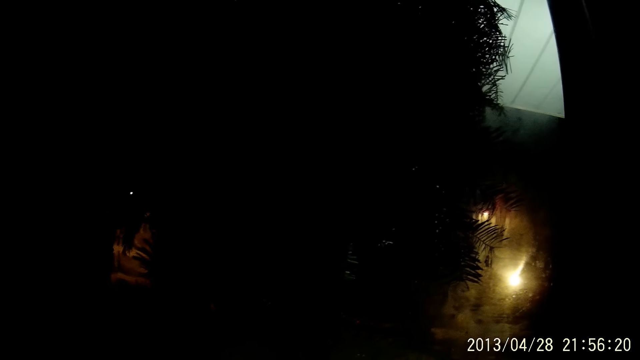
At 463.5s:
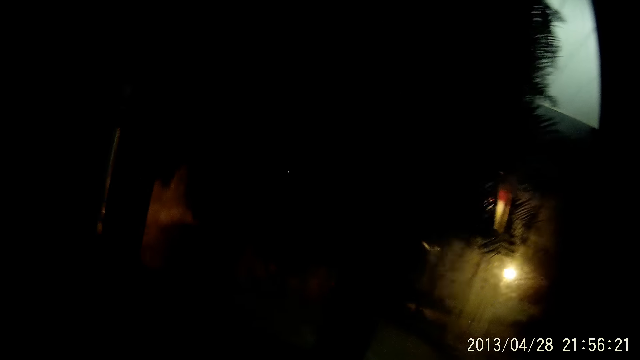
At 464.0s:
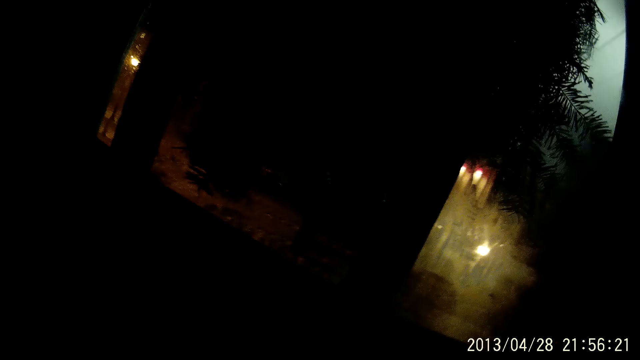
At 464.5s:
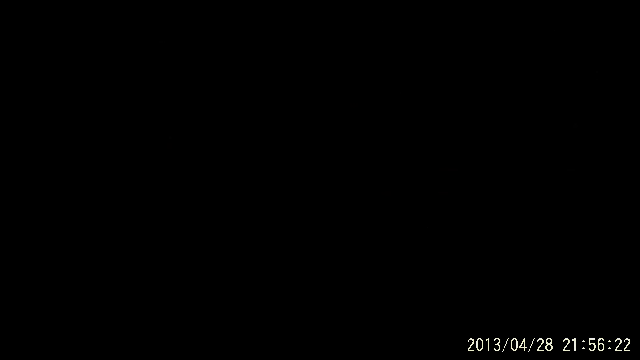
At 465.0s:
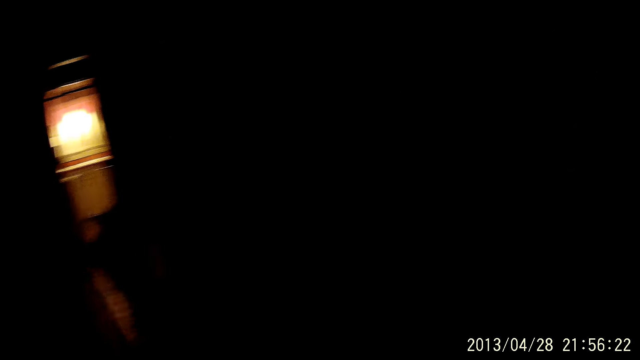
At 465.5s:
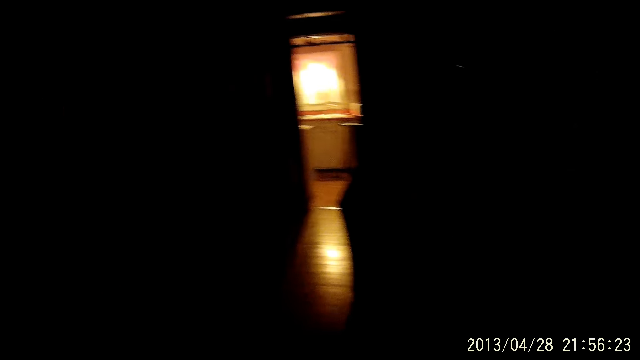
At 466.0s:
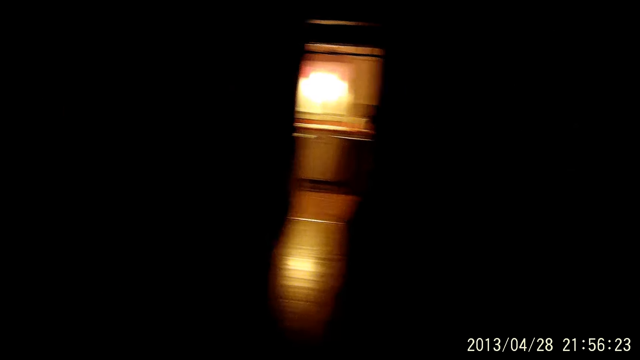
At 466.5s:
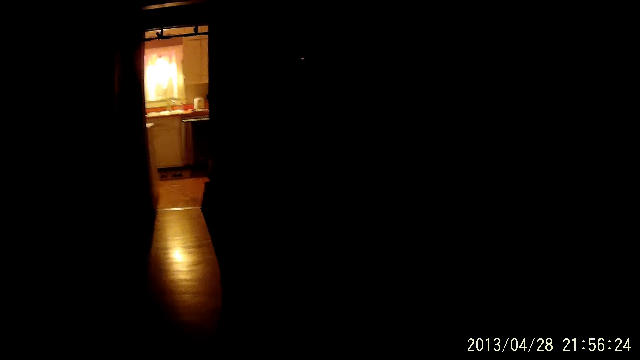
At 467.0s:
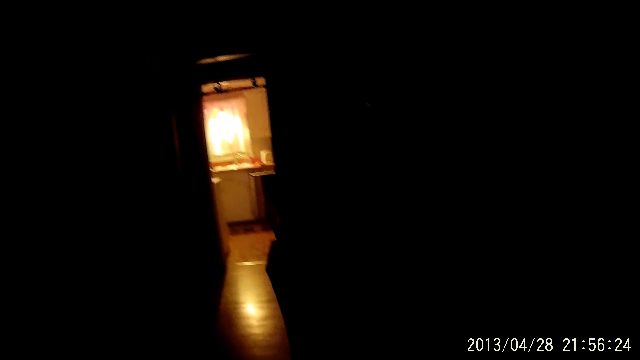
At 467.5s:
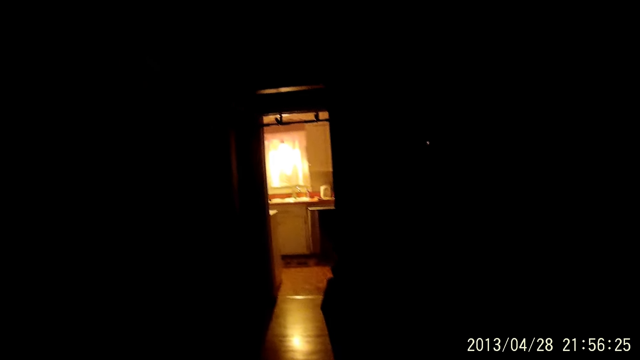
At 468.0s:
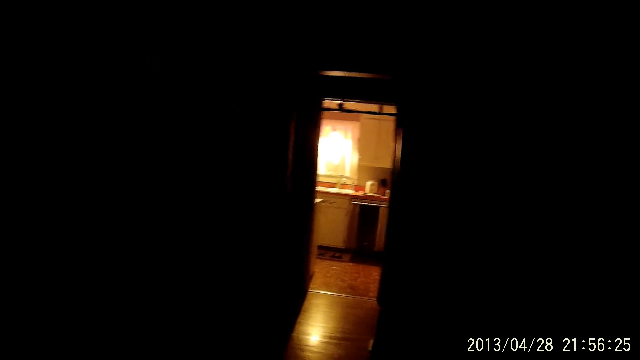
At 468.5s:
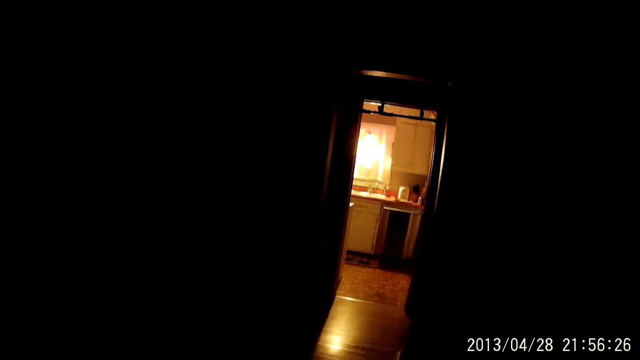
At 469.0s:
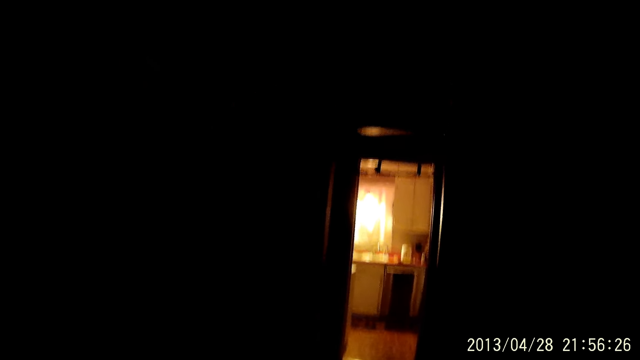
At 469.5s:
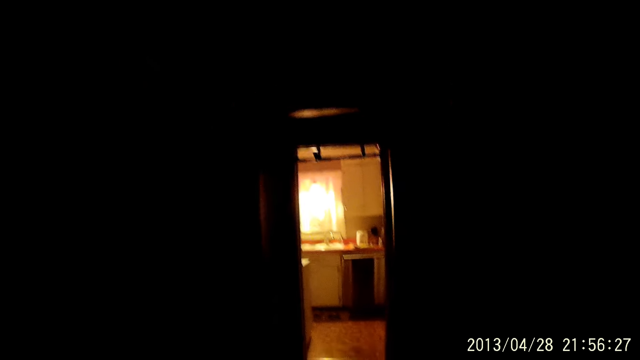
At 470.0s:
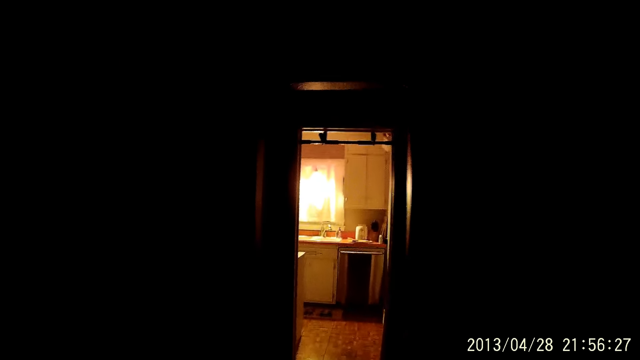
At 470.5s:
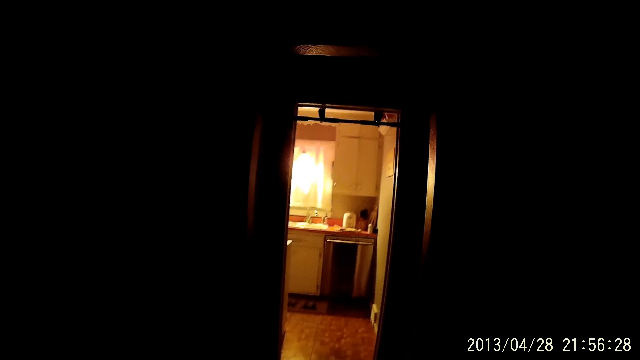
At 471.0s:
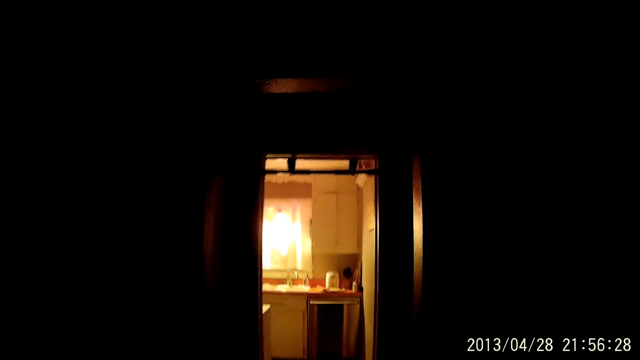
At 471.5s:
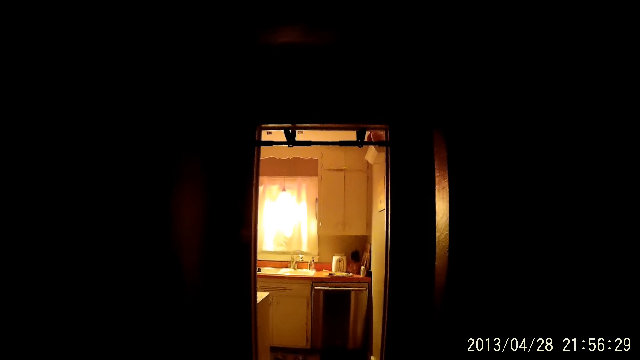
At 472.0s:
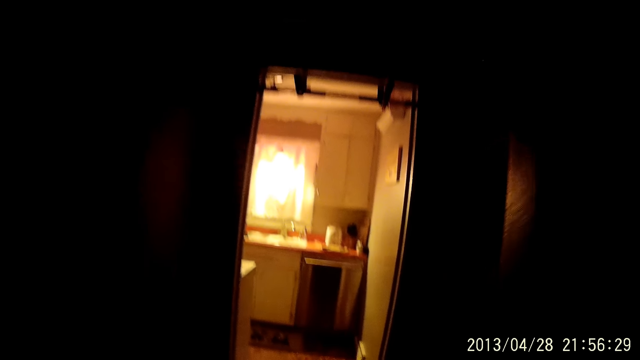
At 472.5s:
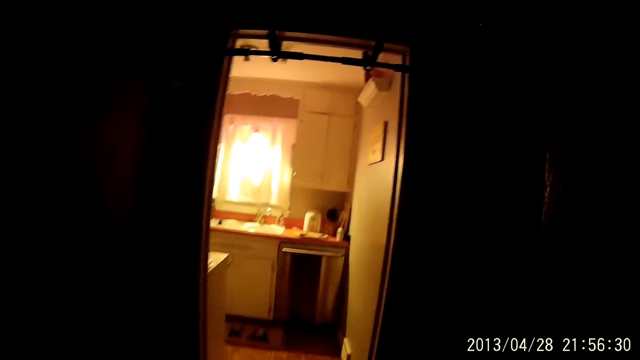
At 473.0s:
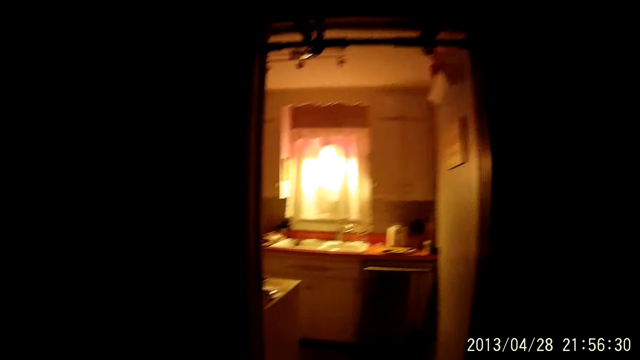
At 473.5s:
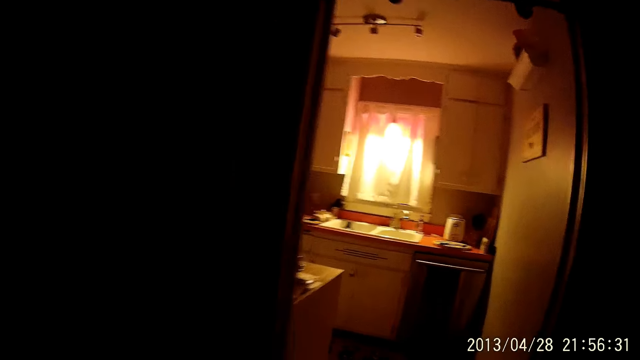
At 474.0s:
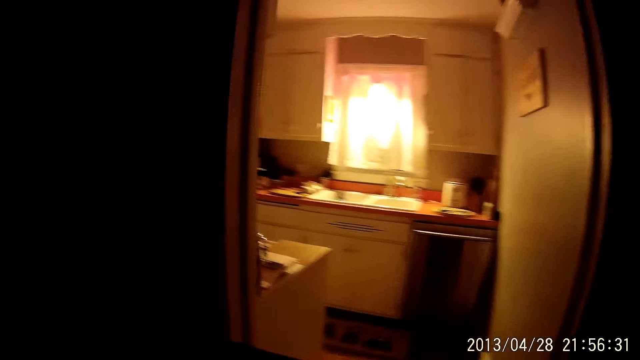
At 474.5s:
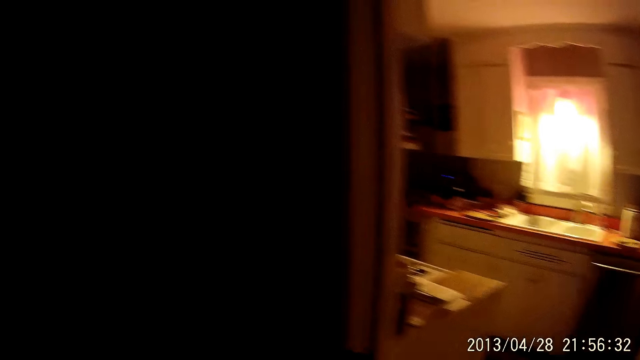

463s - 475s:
The camera wearer moves around in a room. They walk.

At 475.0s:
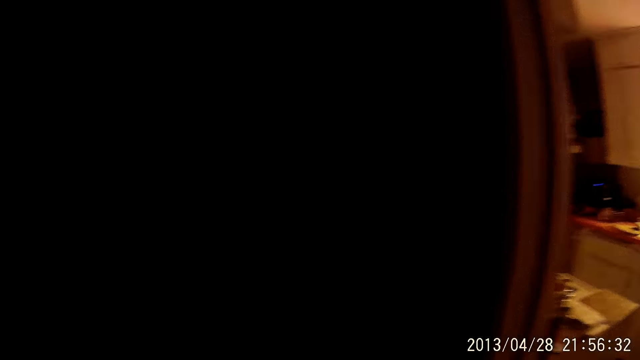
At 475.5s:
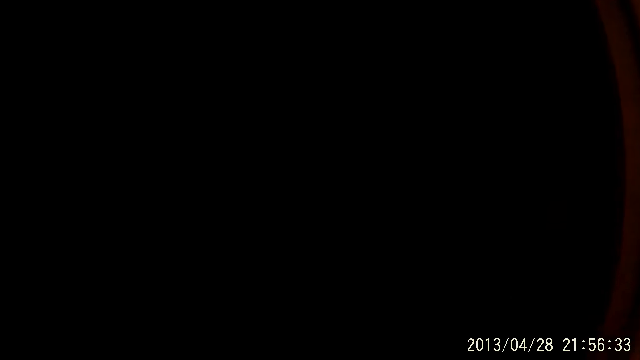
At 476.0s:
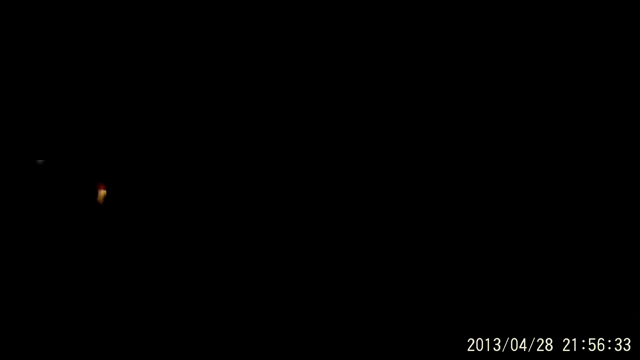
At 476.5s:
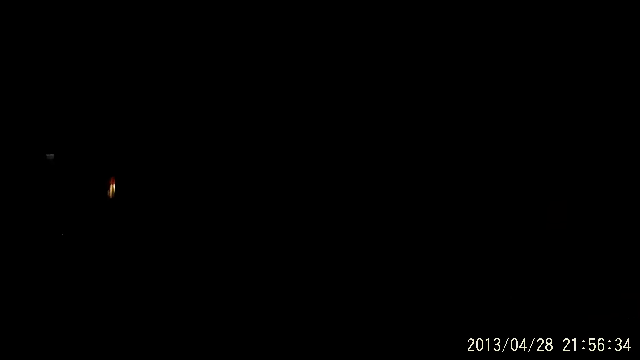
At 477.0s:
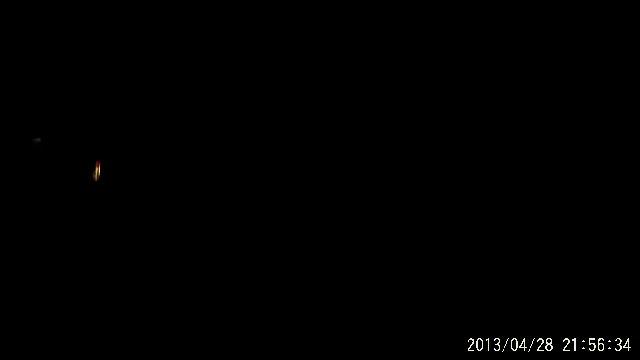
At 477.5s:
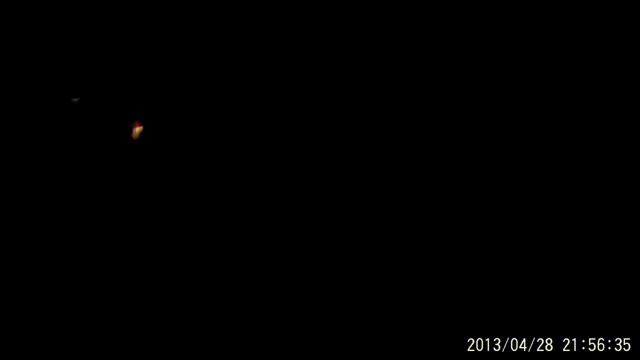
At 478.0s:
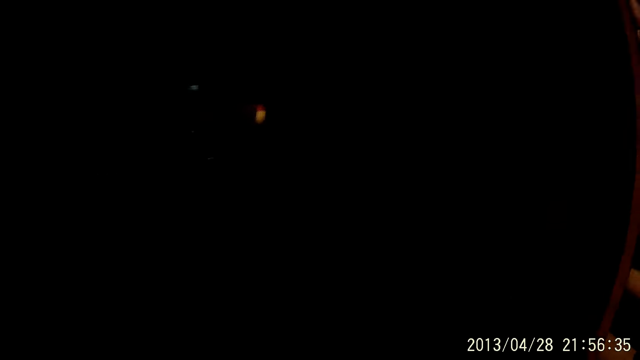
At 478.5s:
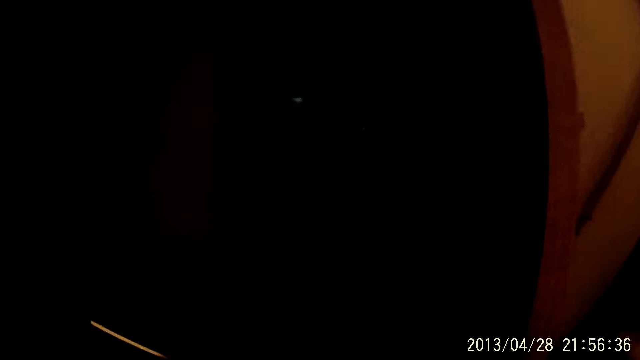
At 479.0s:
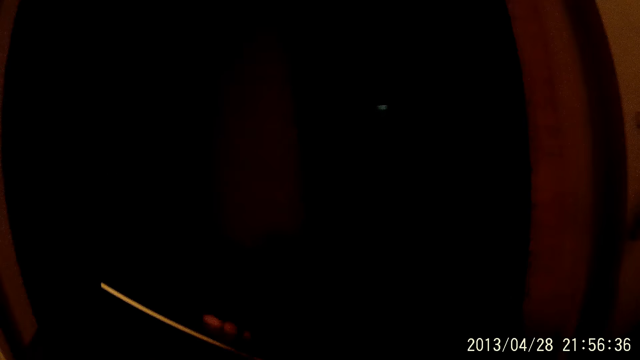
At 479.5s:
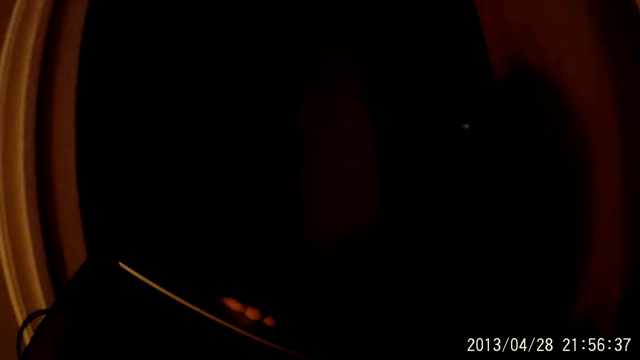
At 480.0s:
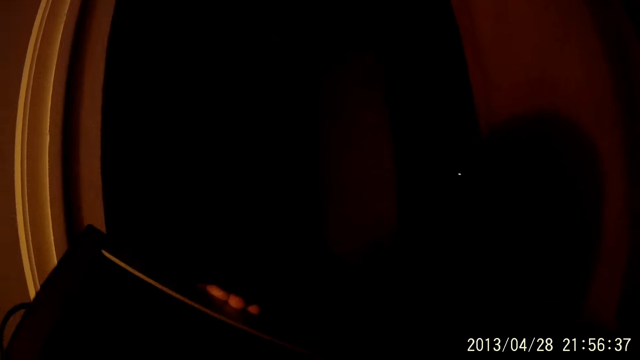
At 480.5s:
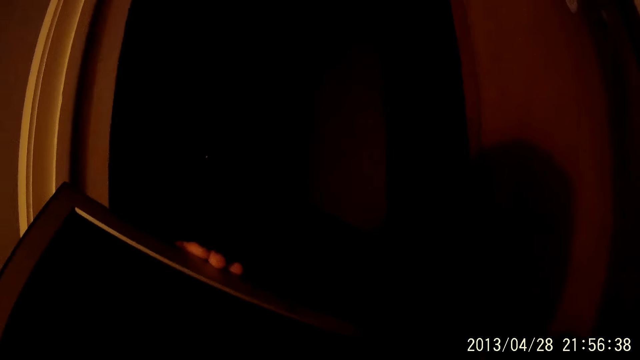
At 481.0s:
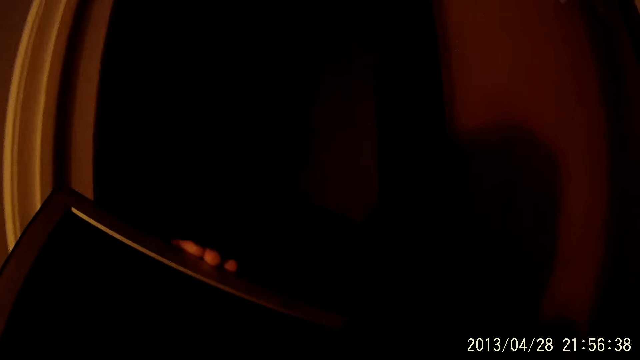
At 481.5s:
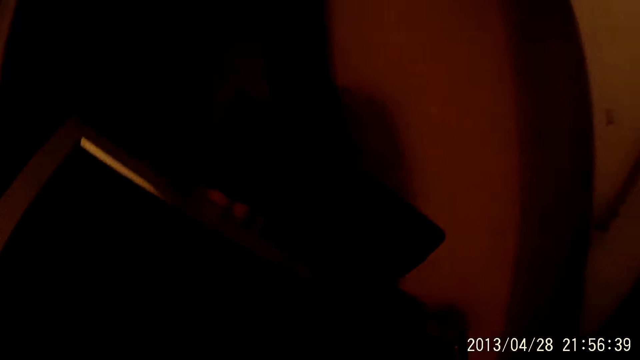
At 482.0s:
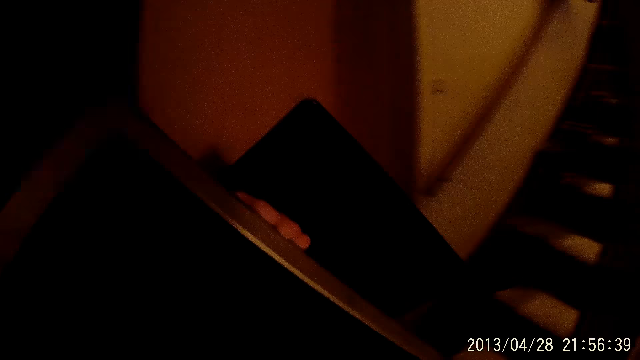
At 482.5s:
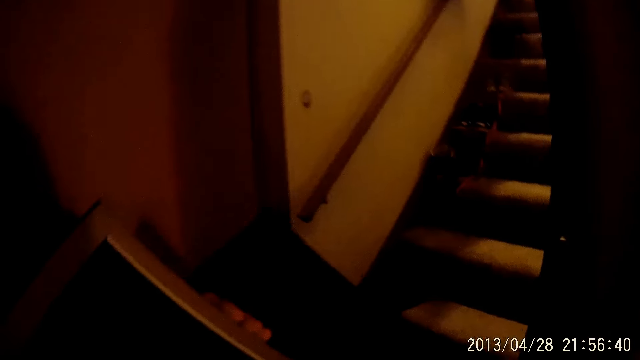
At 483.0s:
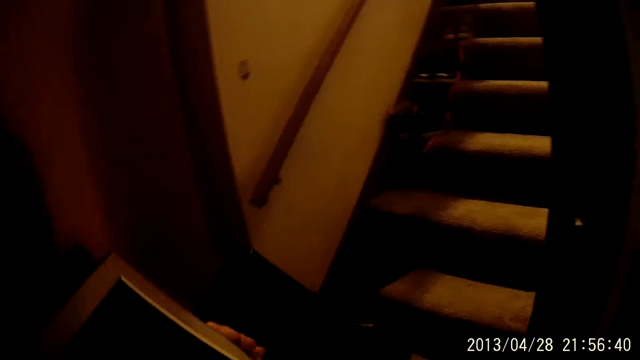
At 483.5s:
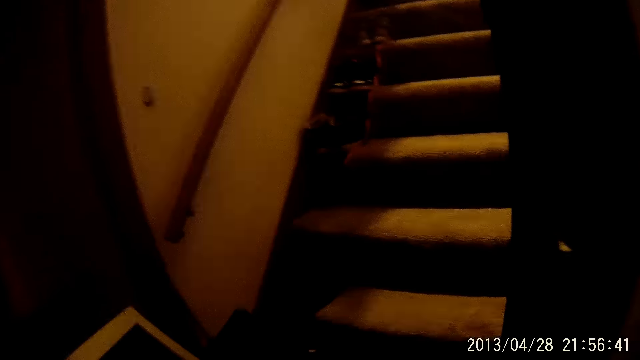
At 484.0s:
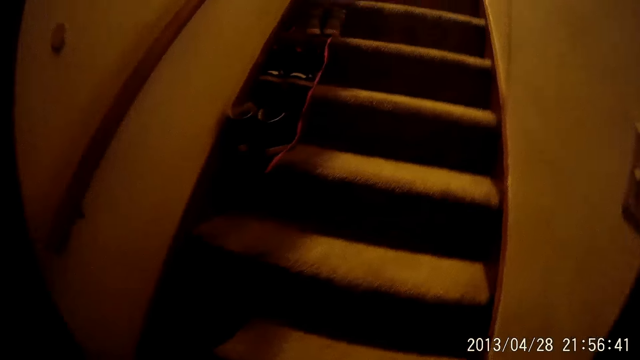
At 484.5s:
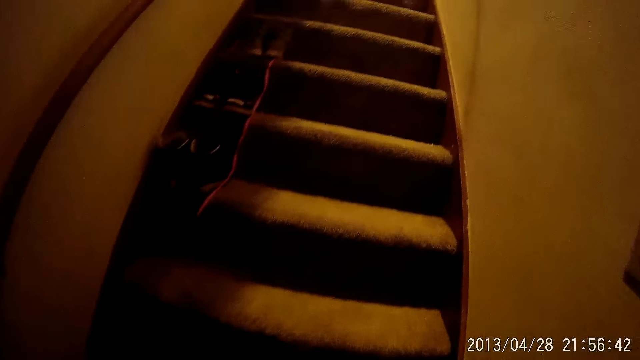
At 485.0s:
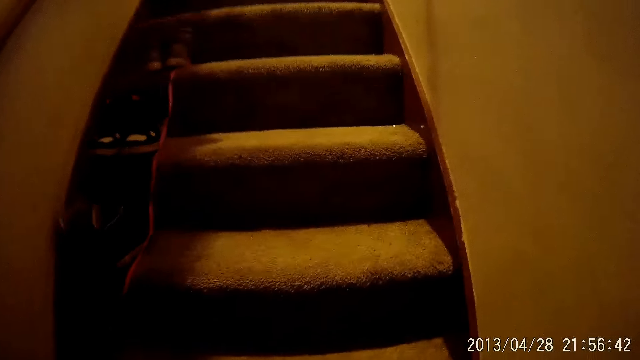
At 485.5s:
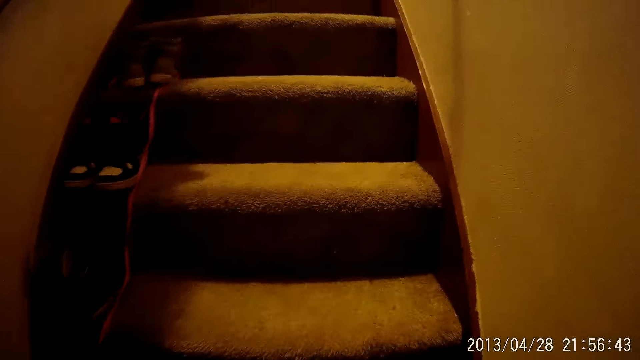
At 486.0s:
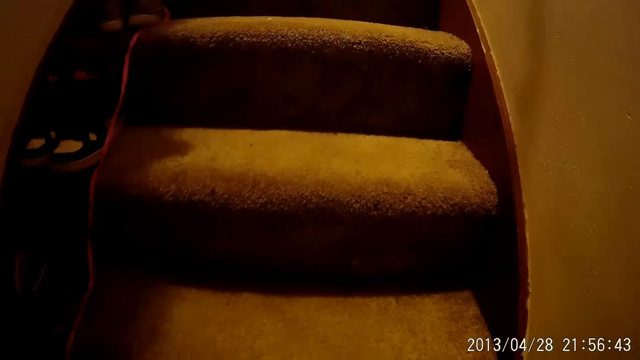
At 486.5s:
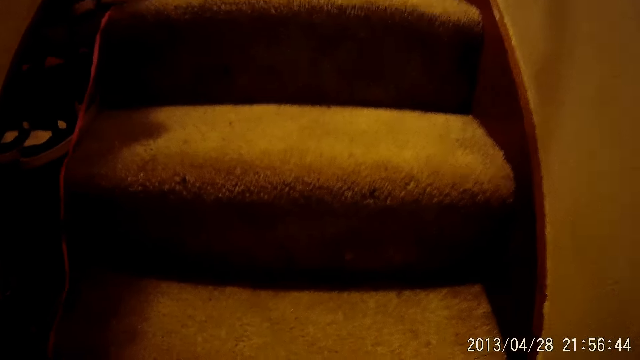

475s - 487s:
The camera wearer walks up stairs.
